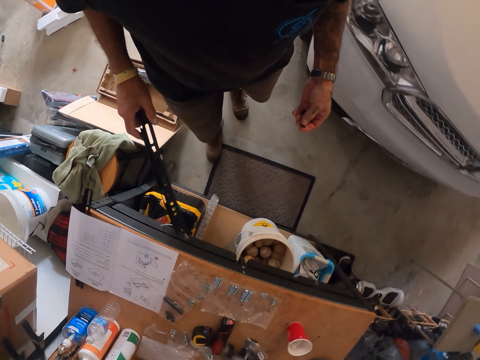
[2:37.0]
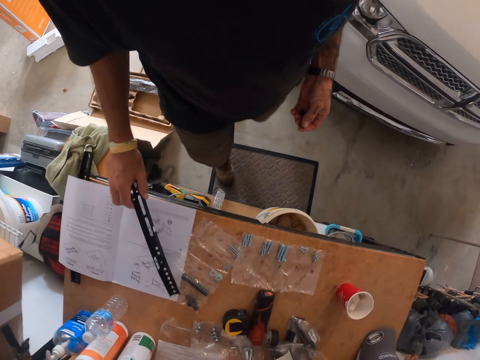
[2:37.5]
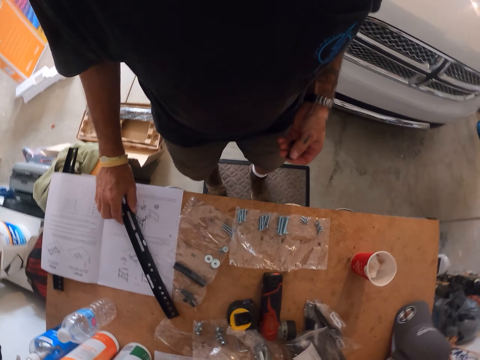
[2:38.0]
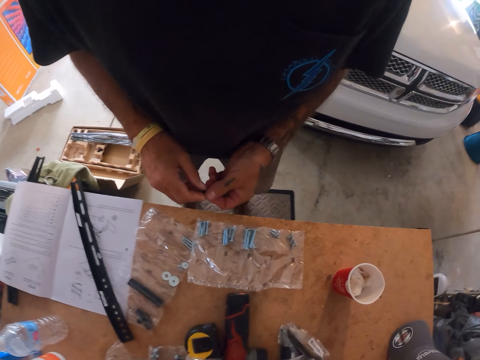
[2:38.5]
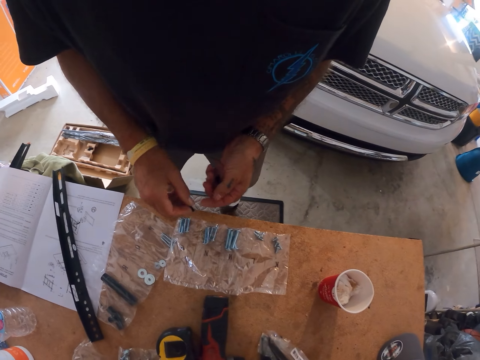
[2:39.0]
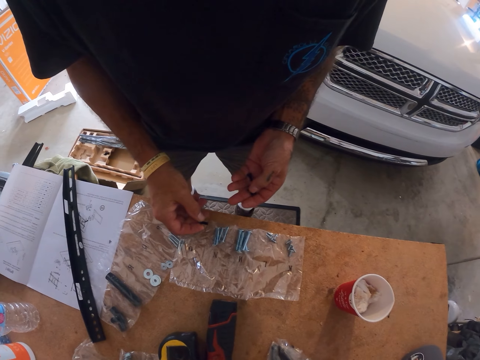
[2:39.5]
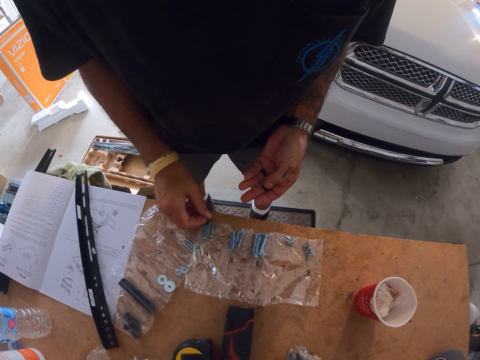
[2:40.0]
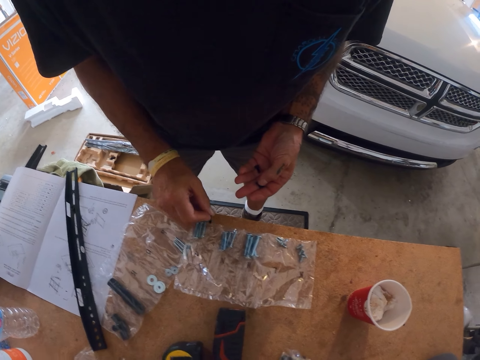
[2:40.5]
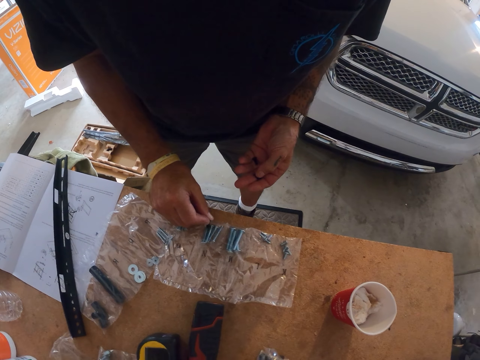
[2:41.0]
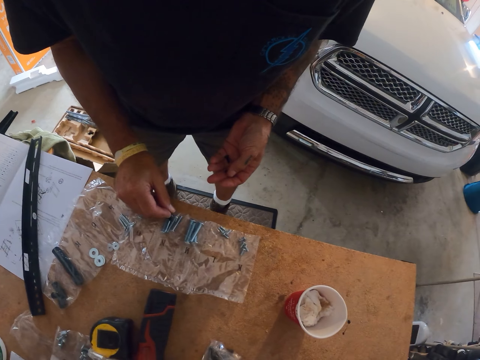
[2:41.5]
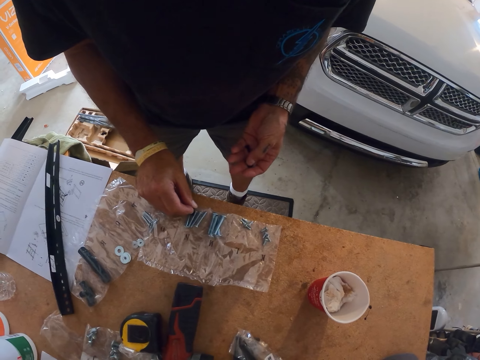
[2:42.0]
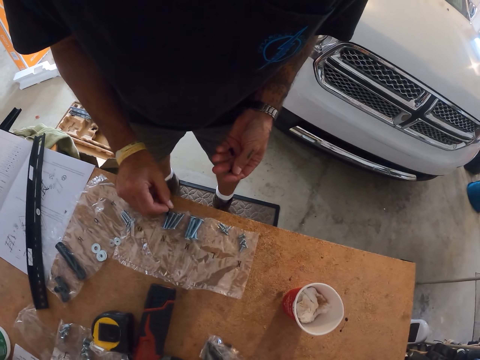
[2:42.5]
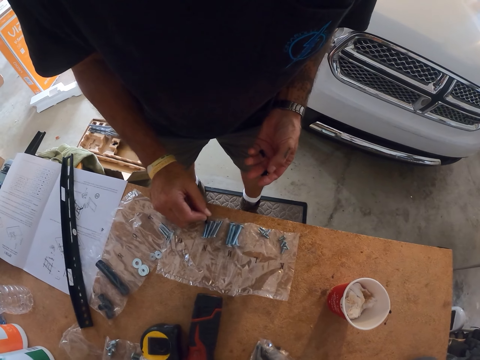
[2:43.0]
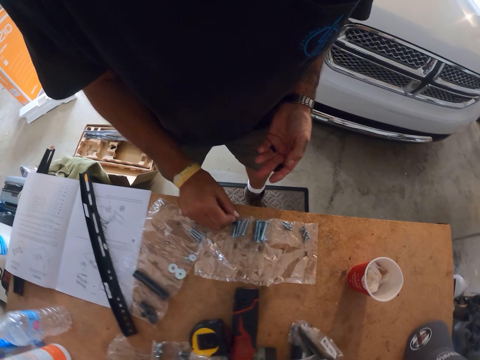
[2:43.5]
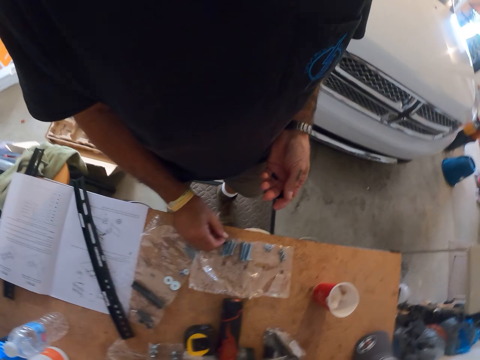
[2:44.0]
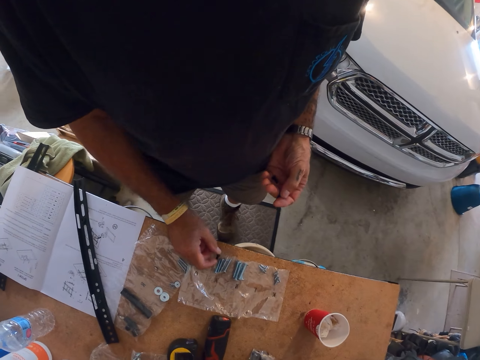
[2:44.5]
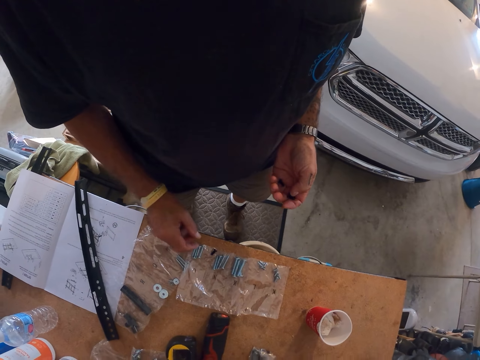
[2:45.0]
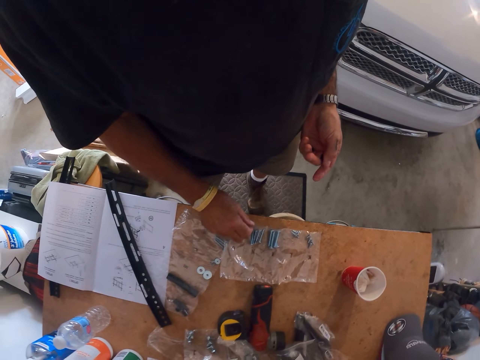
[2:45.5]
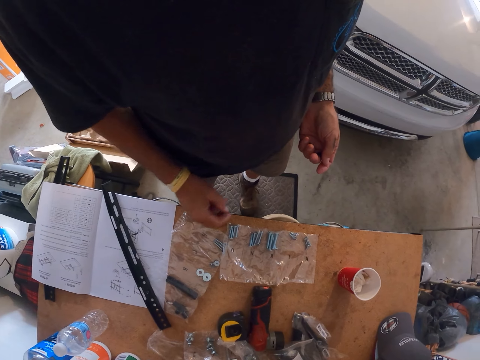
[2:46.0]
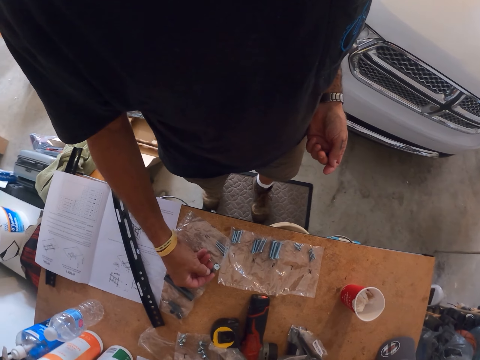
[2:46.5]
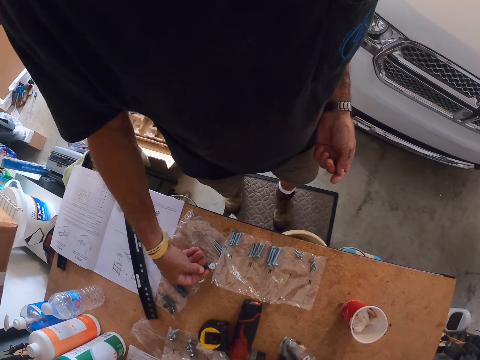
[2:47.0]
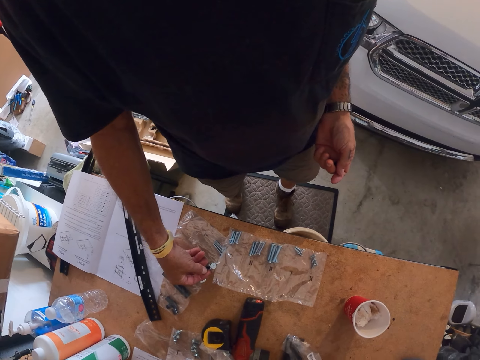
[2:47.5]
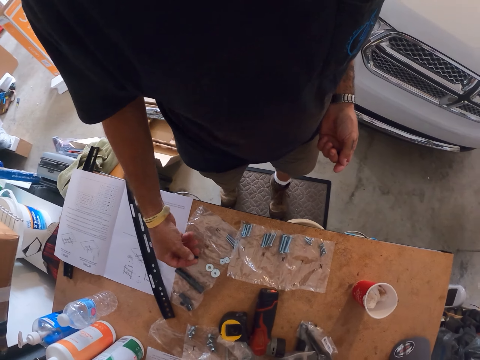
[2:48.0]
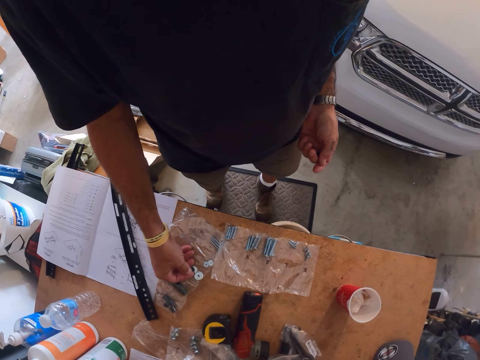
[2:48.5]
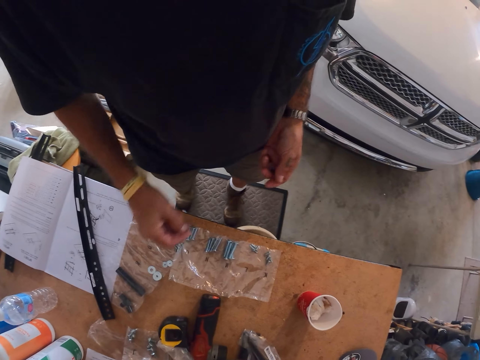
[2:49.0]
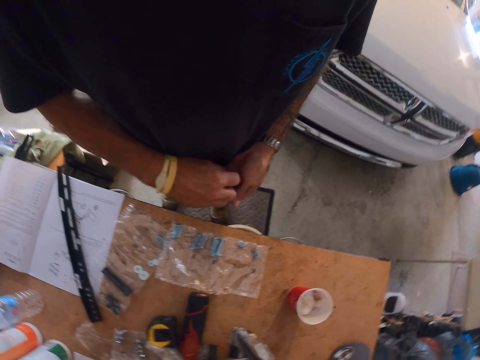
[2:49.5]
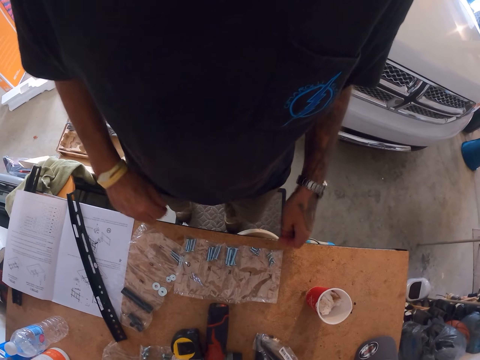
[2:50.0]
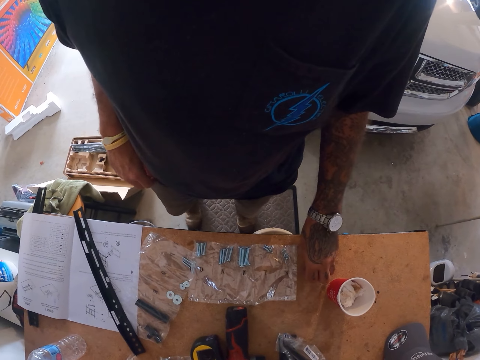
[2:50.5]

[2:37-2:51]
The camera wearer places the stand on the table, places the screw on the table, picks the screw from the table, places the screw on the table and picks the screw from the table.

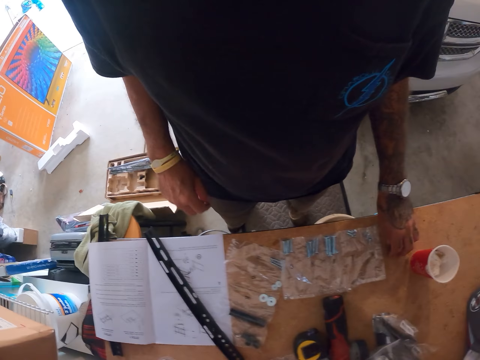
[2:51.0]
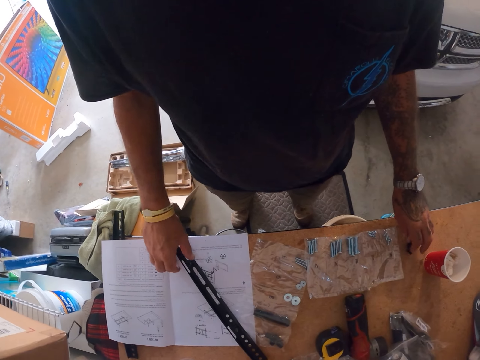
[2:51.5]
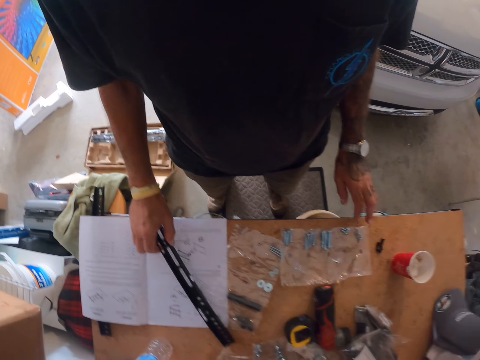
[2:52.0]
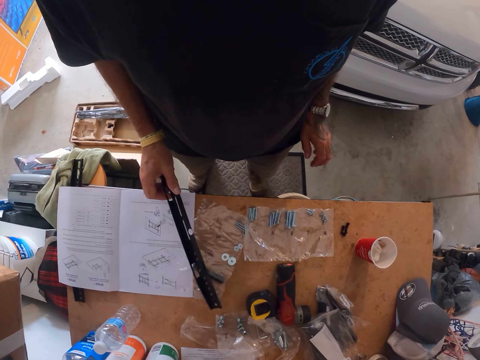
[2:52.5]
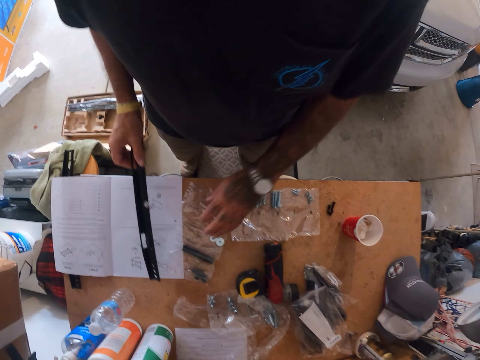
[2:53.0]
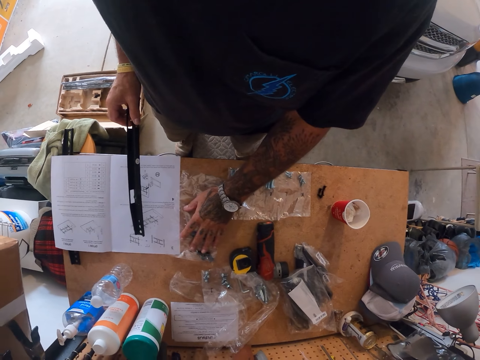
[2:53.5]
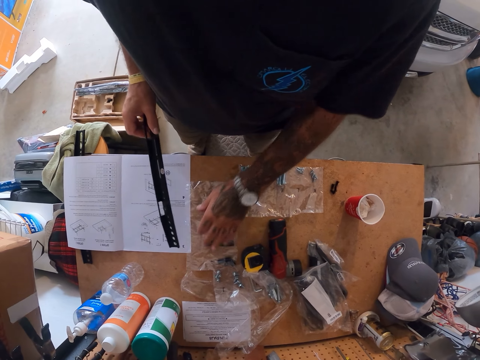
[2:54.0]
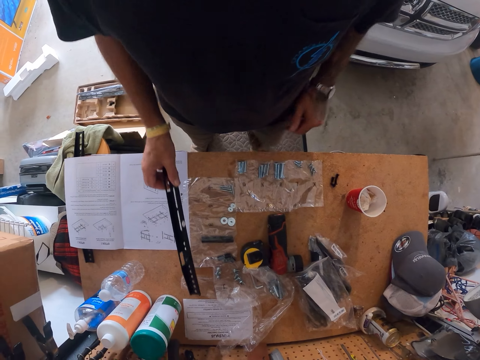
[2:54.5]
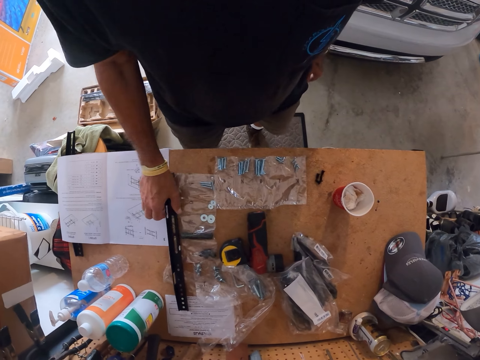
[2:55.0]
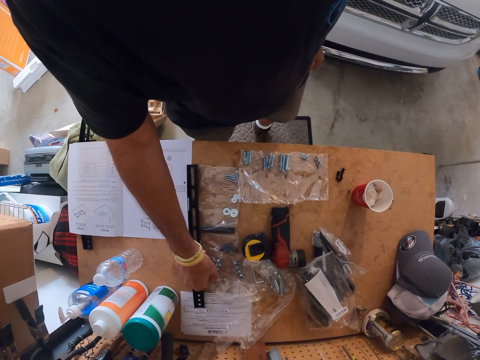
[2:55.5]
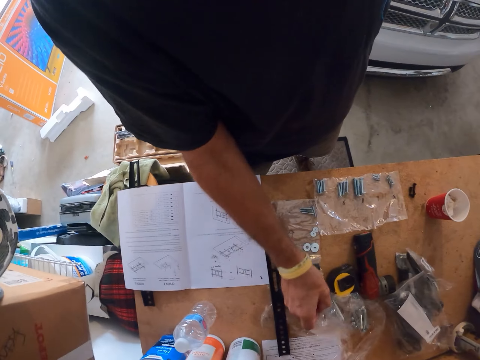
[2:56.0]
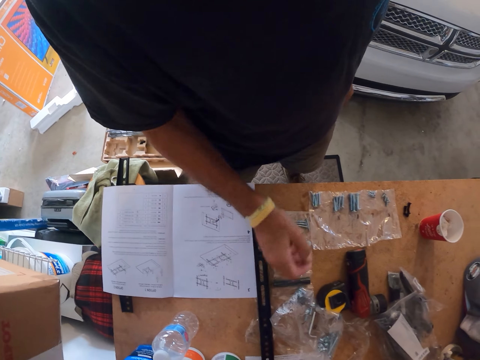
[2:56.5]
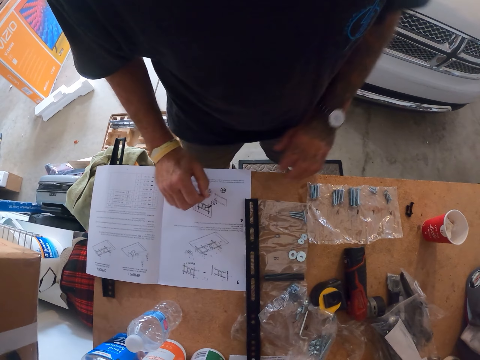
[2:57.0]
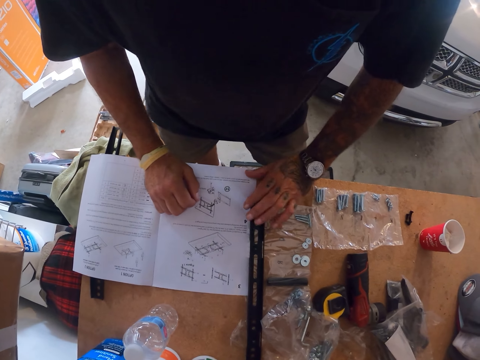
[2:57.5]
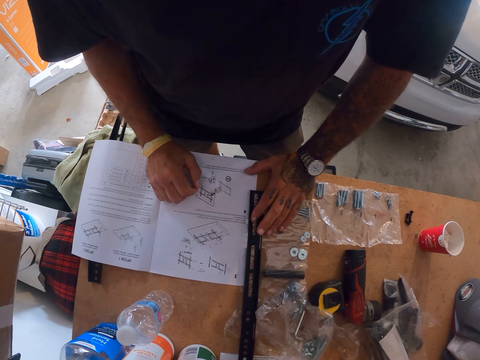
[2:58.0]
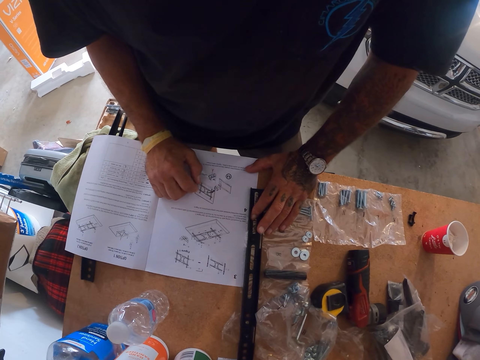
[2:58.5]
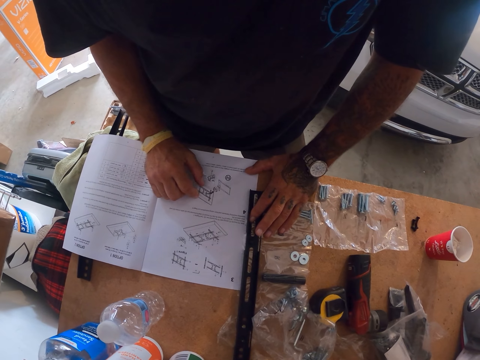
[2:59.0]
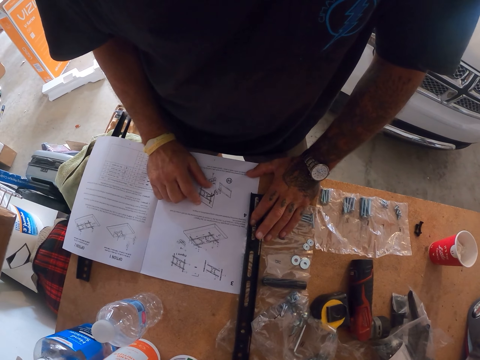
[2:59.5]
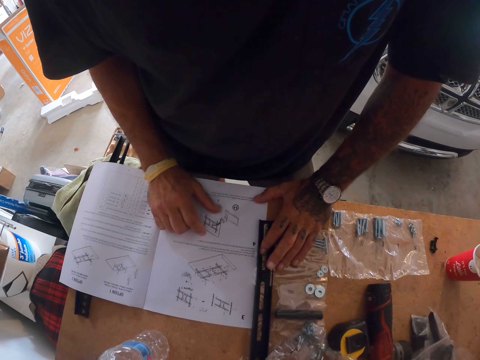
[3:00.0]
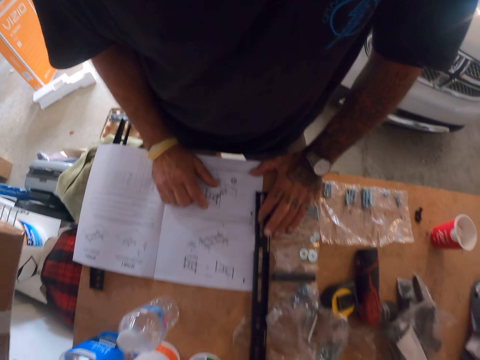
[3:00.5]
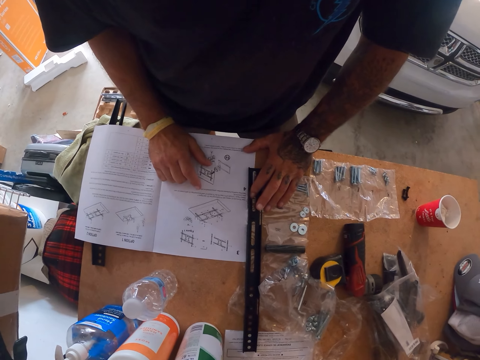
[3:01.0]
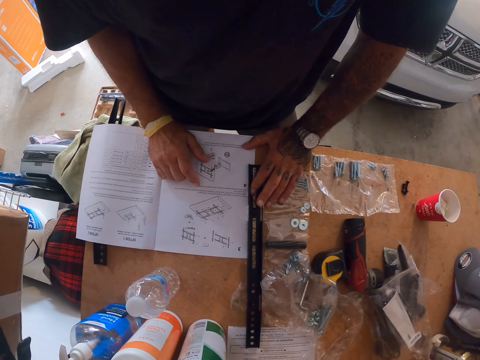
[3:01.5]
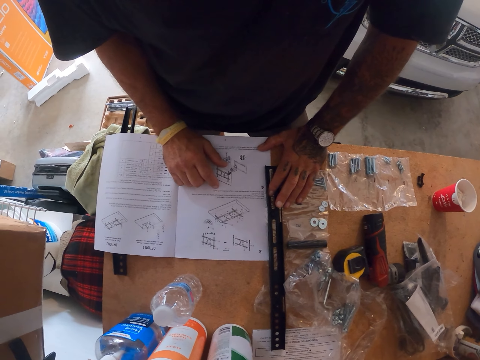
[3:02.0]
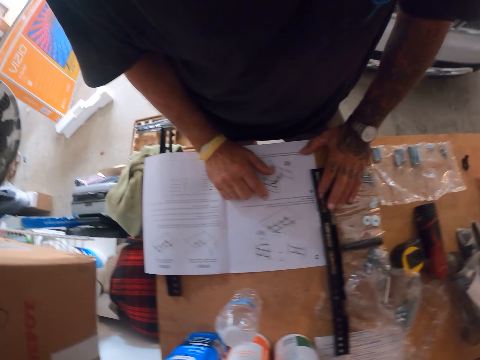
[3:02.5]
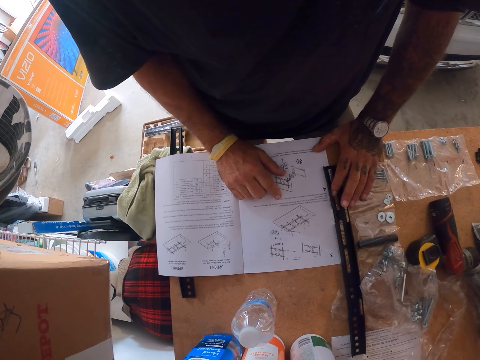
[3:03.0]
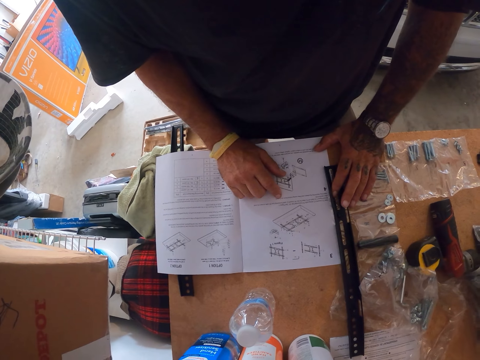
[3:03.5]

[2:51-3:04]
The camera wearer places the screw on the table. They pick the stand from the table and place the stand on the table. They read the manual.
